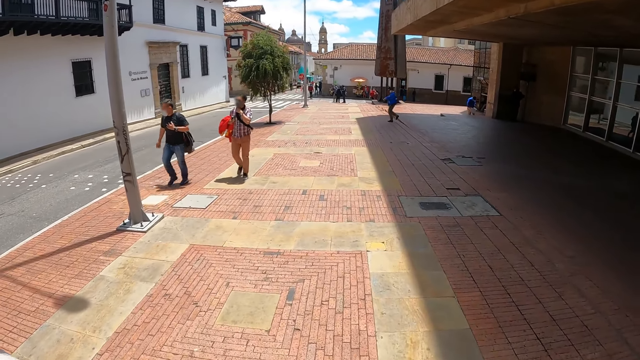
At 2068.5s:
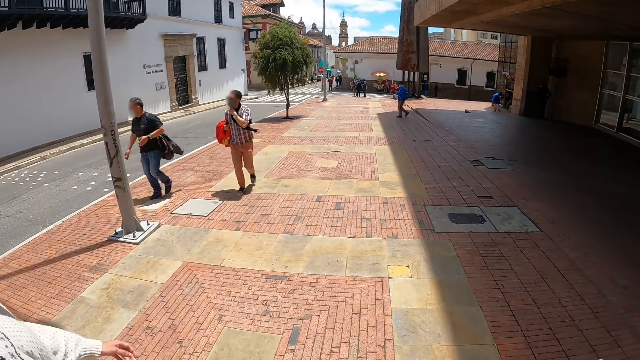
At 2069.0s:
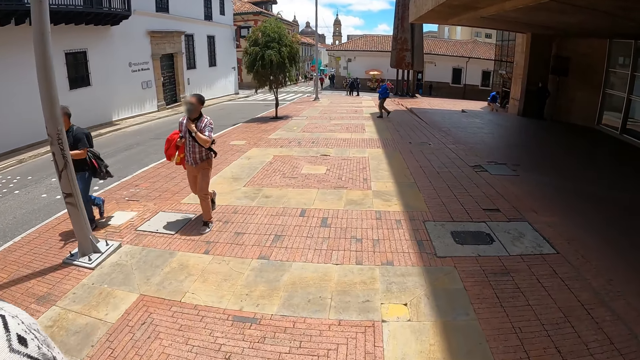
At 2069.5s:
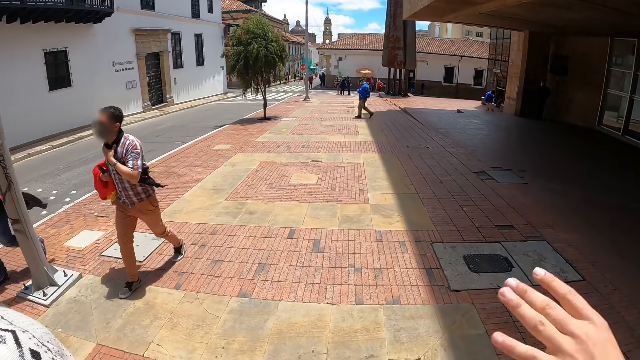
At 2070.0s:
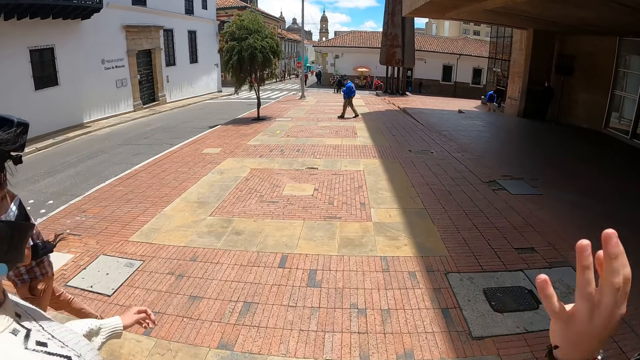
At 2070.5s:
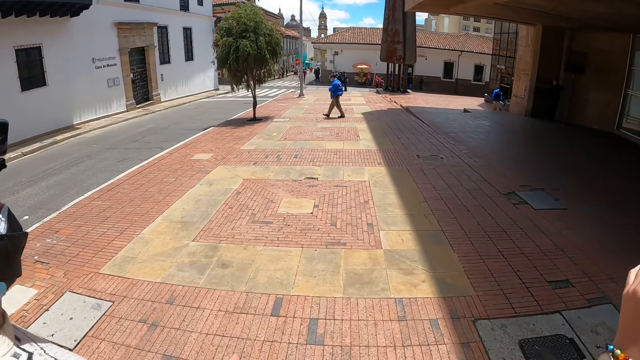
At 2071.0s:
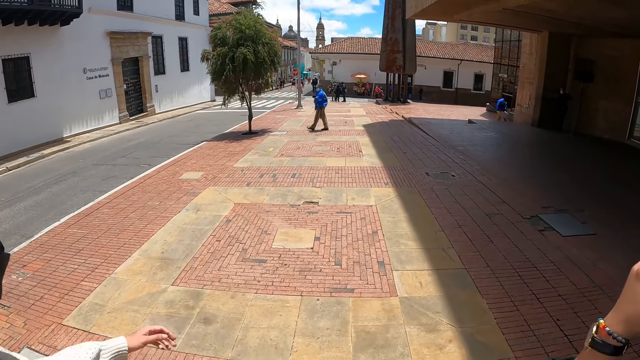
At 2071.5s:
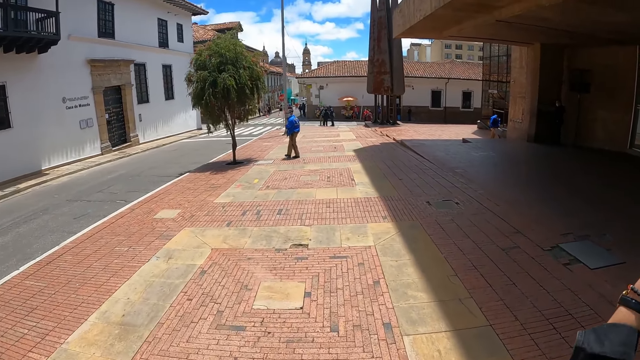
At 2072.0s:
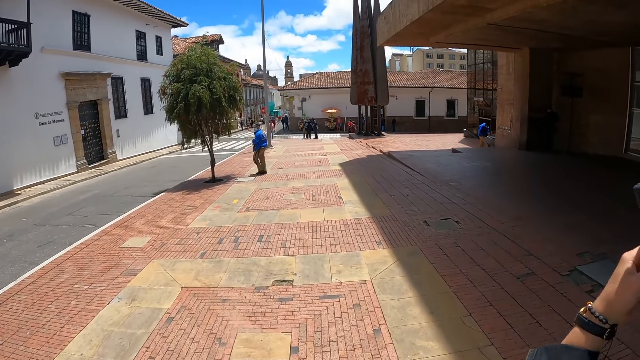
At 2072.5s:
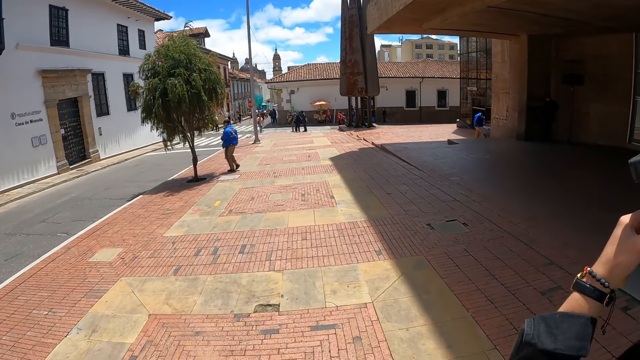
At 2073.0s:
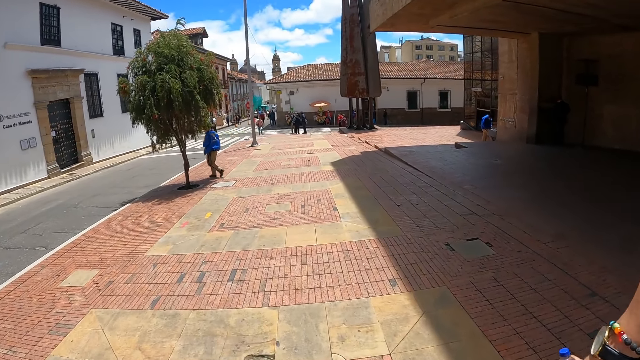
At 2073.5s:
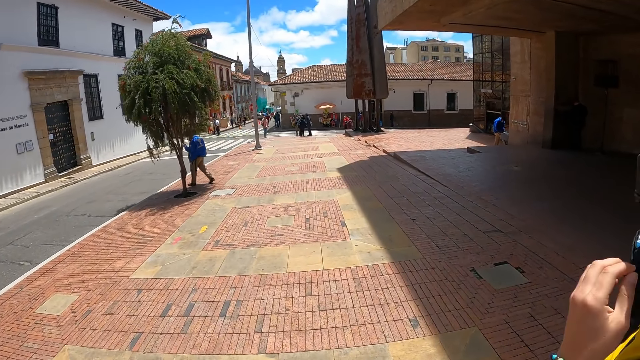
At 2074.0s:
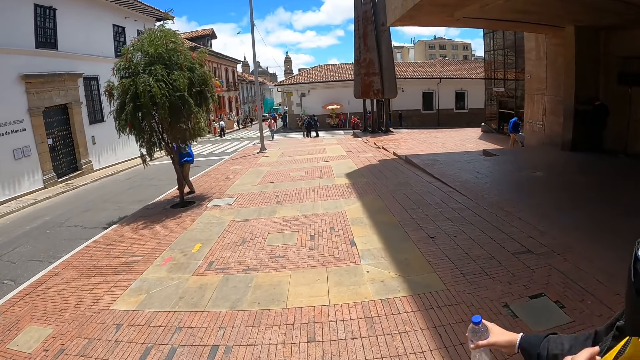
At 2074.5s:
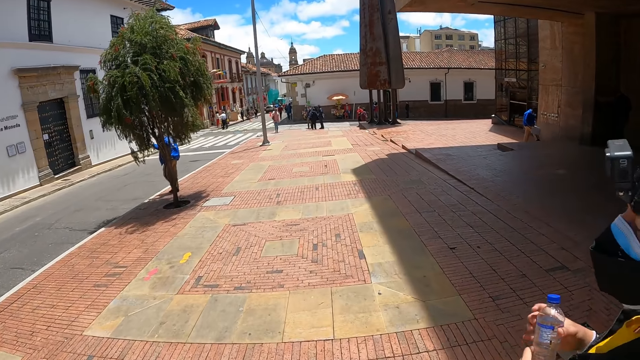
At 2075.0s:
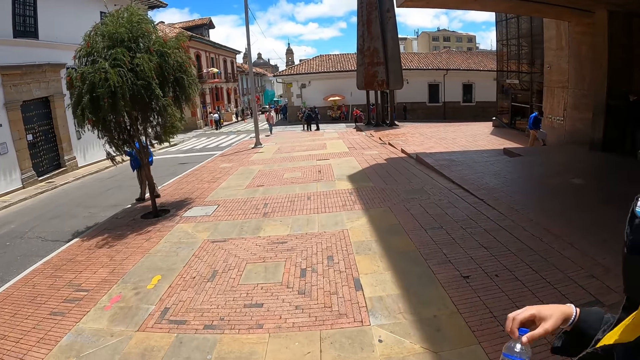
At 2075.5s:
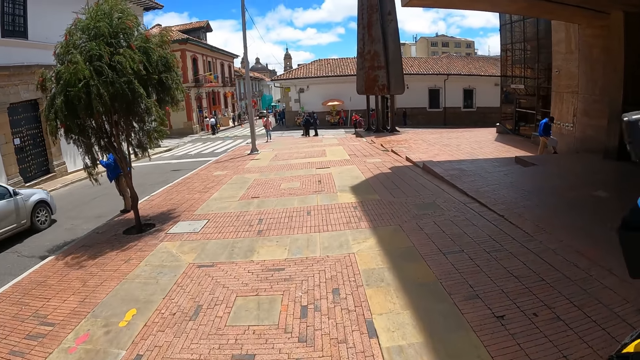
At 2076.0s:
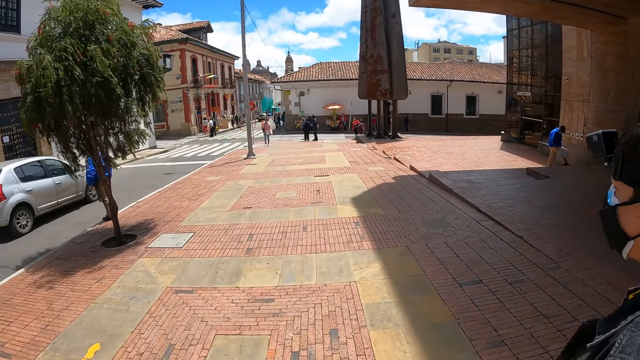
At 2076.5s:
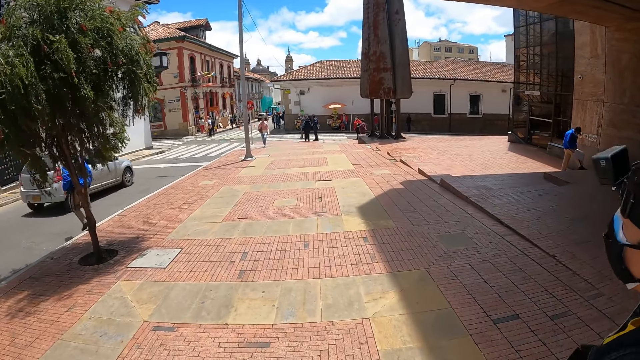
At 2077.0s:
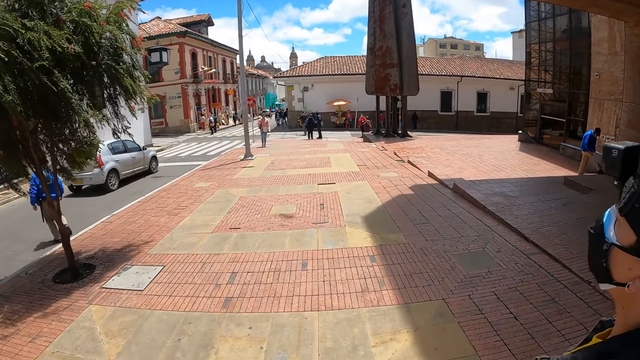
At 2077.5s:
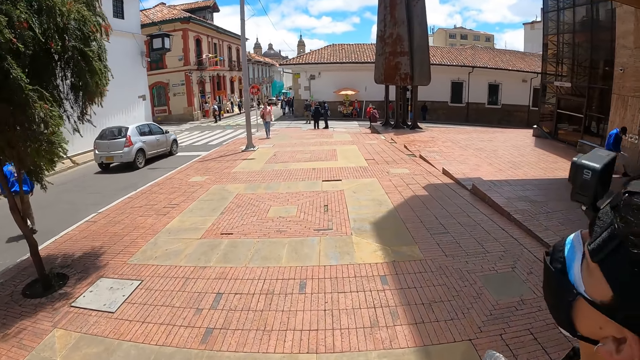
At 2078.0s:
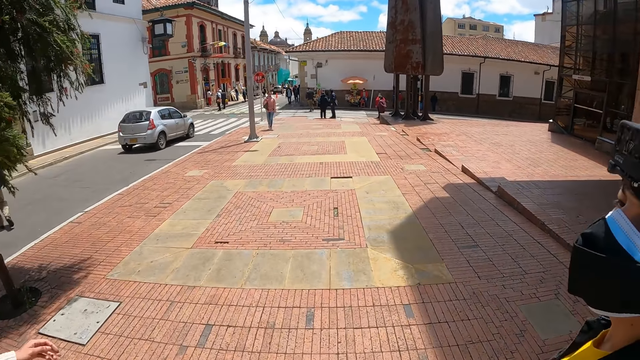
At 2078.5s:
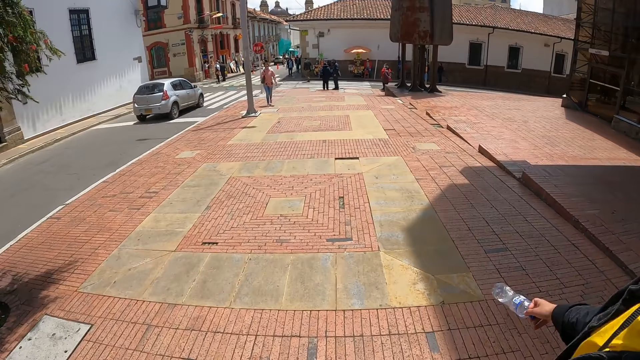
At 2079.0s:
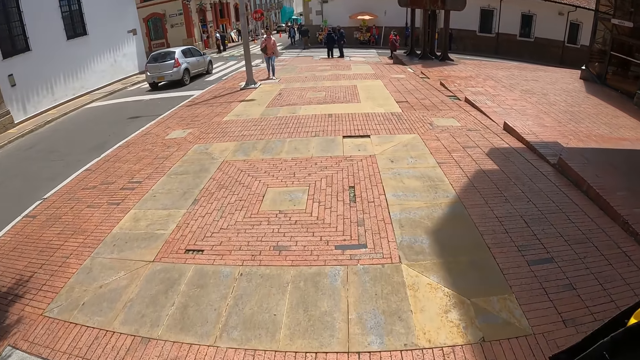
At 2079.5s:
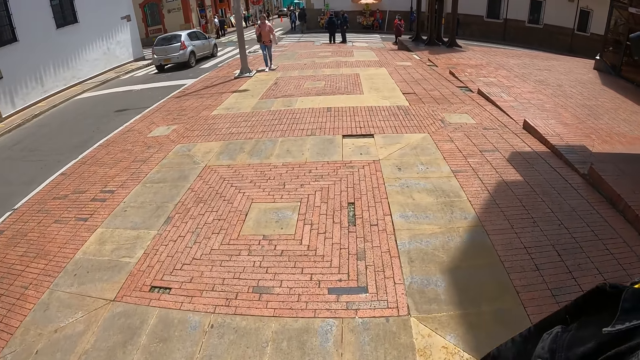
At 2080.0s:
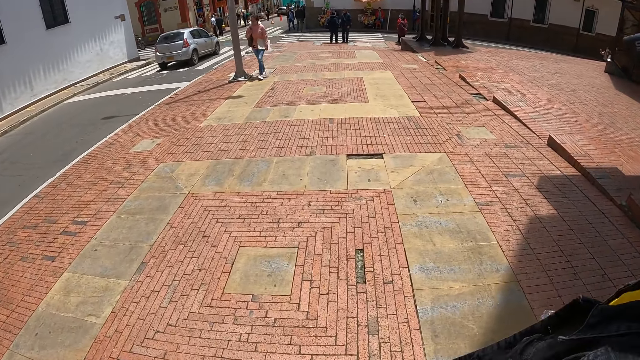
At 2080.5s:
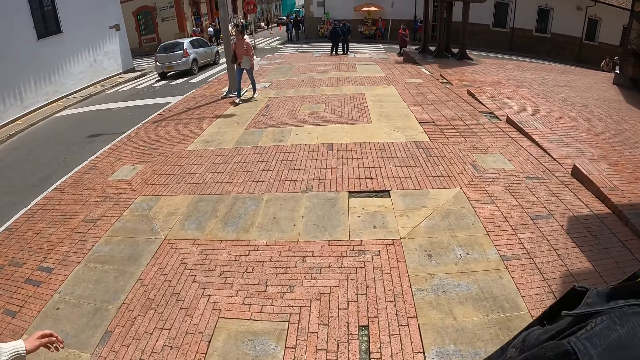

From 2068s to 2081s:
The camera wearer looks at the pedestrians. A man moves a hand. The camera wearer moves the right hand. They converse with the man. They look at the tree on the pathway. They look at the car on the road. They look at the man.

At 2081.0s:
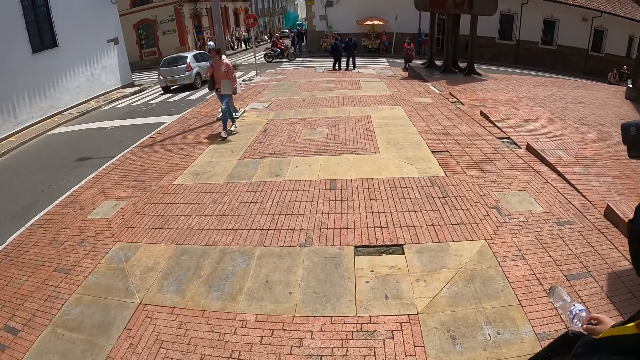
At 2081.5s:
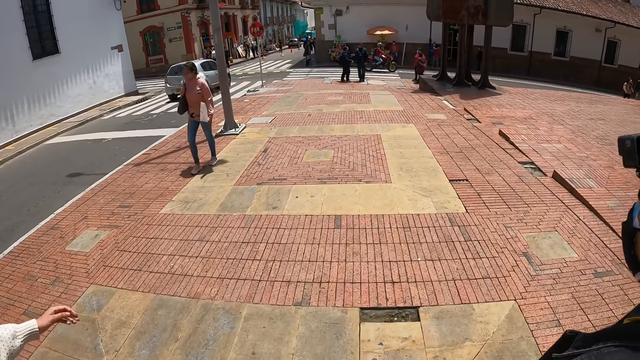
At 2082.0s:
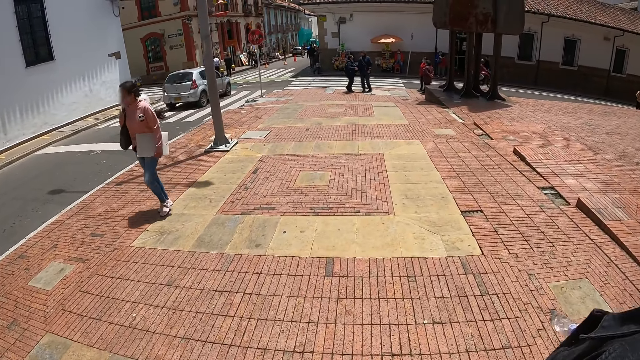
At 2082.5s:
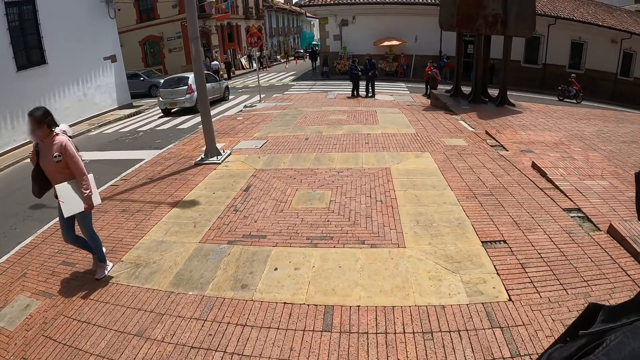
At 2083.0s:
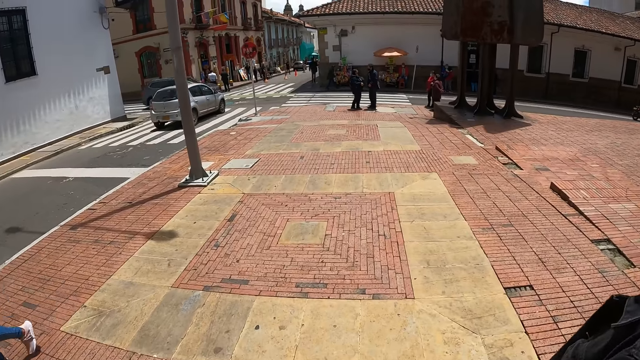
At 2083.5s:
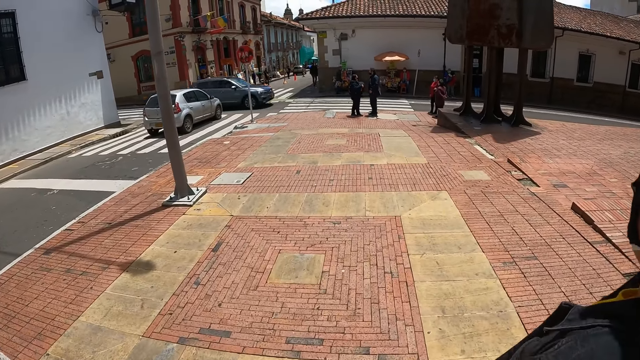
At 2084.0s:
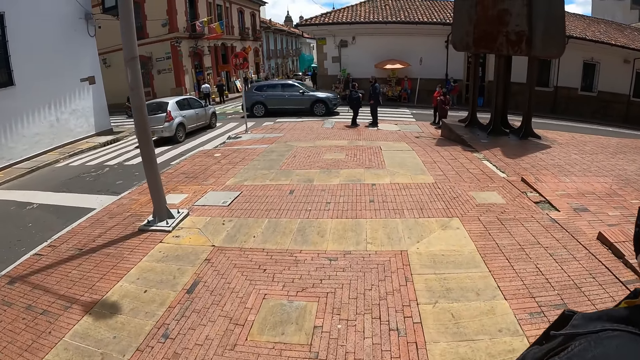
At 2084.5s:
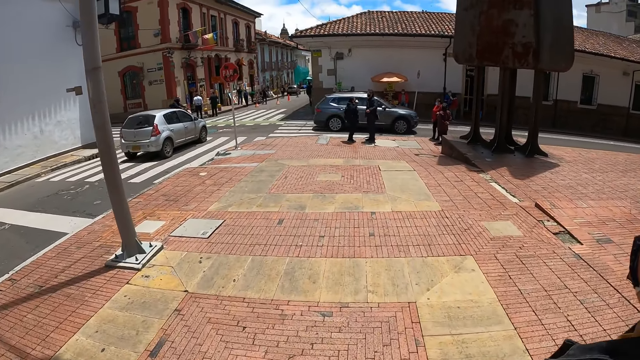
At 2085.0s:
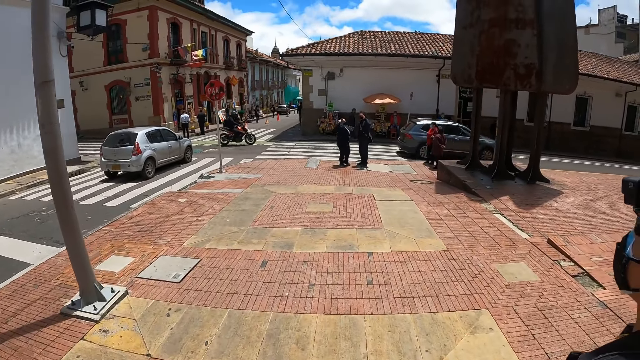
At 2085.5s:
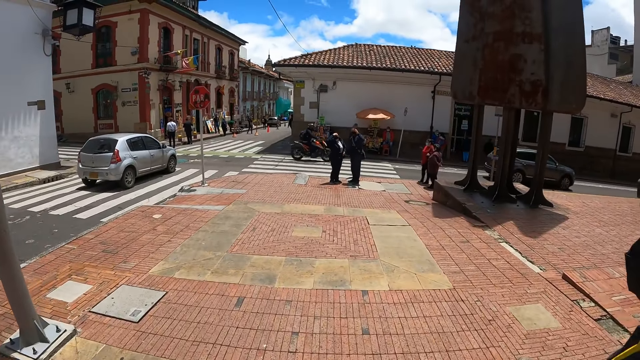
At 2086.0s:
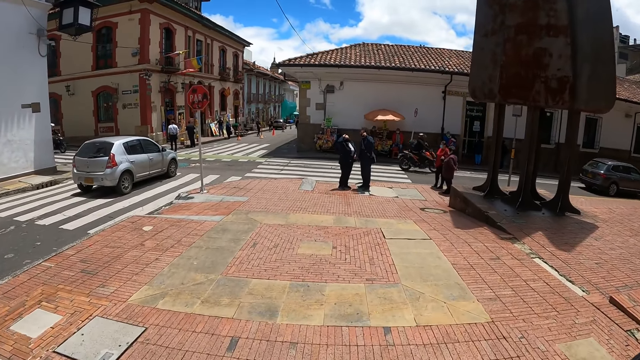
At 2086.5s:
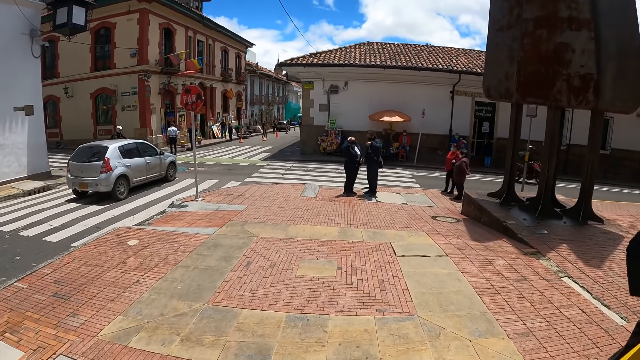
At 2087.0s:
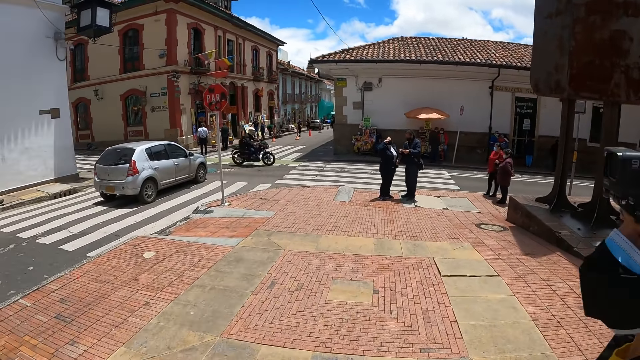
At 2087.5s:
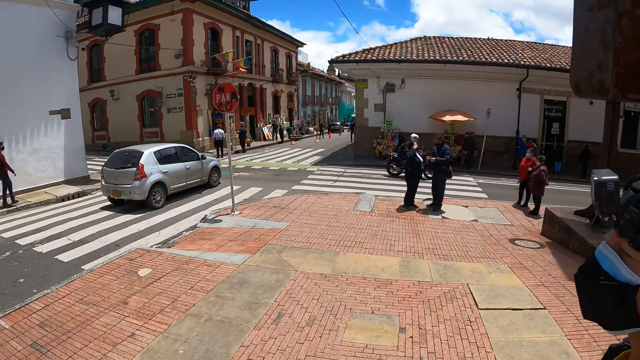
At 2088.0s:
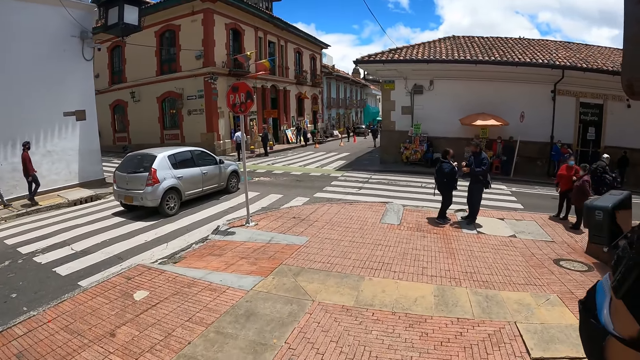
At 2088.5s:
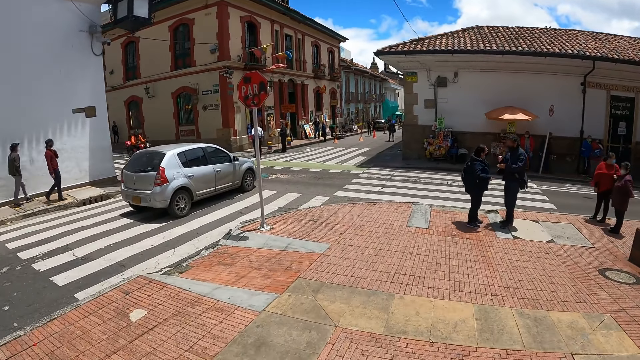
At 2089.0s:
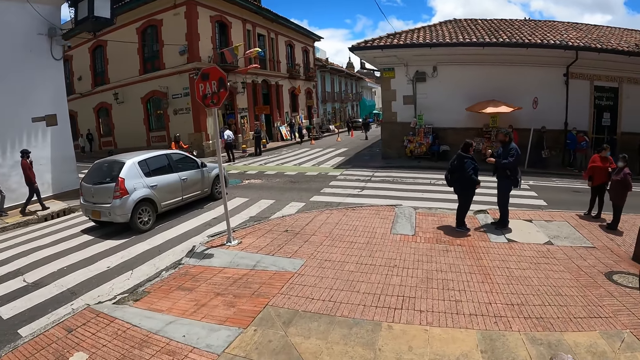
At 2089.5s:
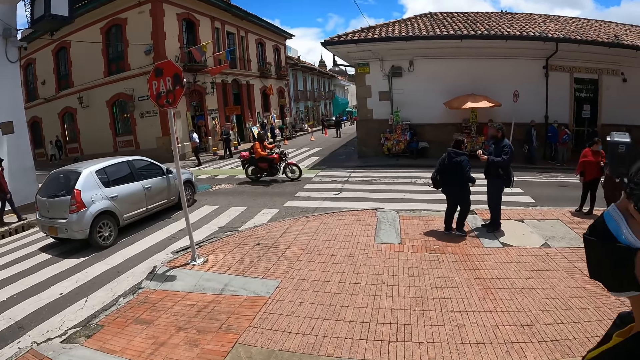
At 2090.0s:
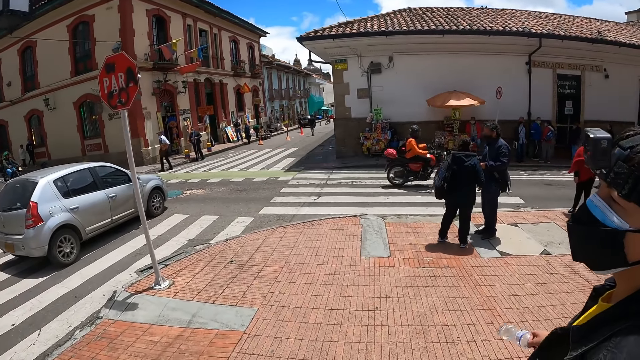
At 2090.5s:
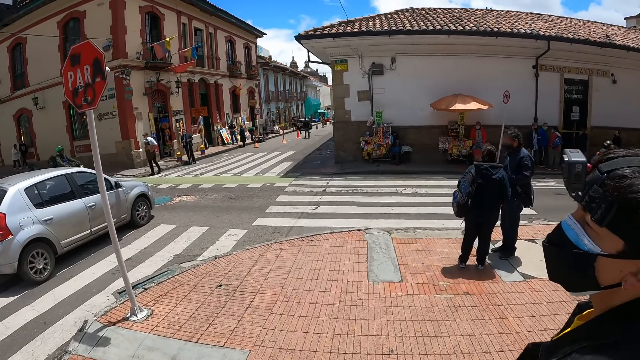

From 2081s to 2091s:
The camera wearer looks at the pedestrian. They look at the car on the road. They look at the motorcyclists with the motorbike on the road.
